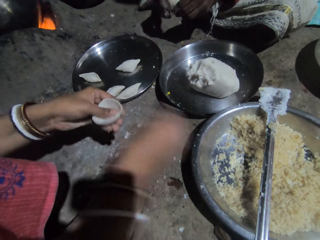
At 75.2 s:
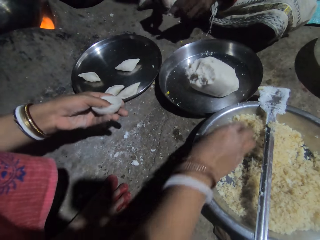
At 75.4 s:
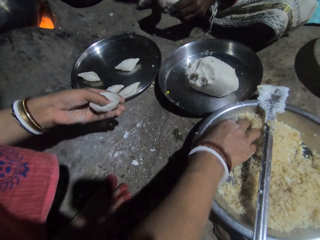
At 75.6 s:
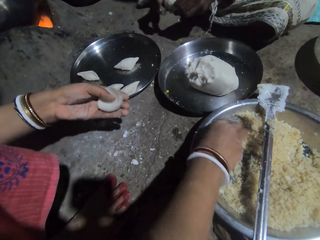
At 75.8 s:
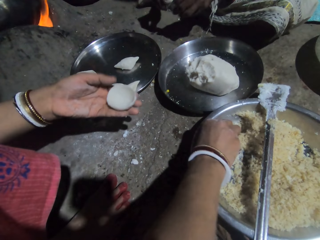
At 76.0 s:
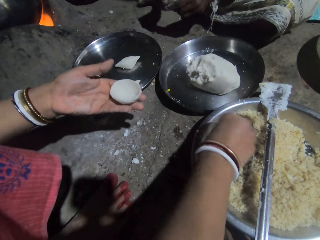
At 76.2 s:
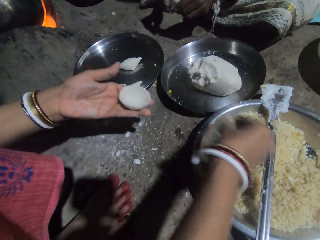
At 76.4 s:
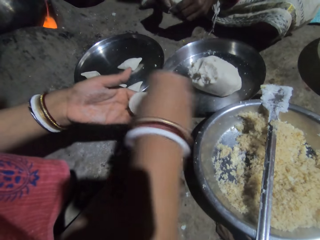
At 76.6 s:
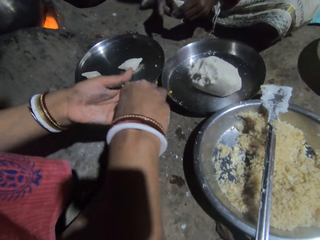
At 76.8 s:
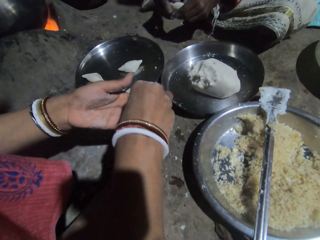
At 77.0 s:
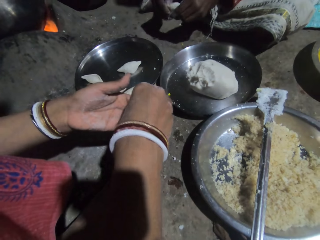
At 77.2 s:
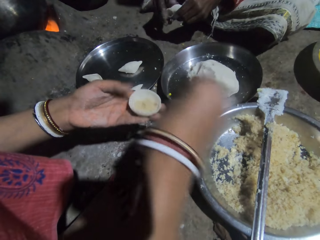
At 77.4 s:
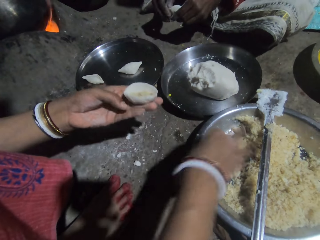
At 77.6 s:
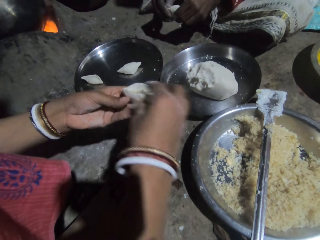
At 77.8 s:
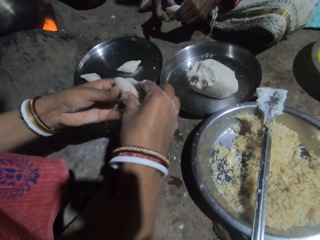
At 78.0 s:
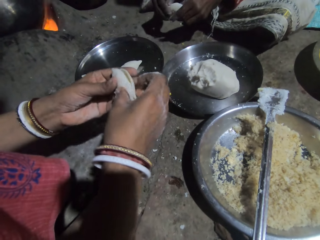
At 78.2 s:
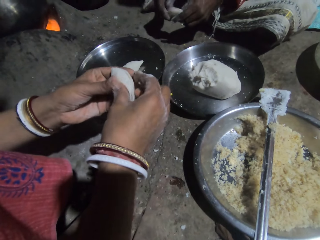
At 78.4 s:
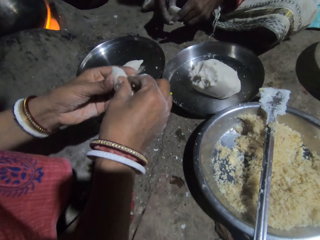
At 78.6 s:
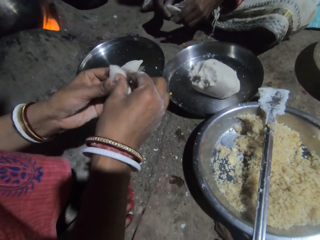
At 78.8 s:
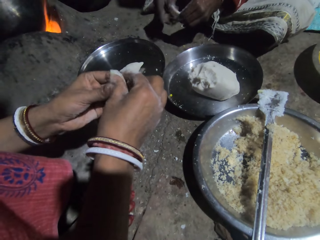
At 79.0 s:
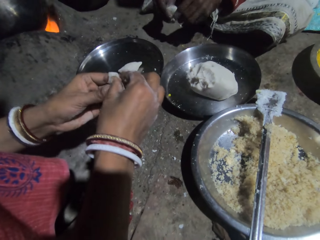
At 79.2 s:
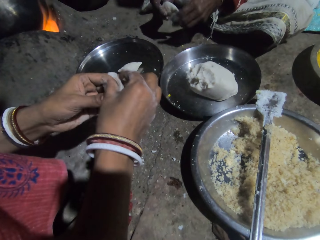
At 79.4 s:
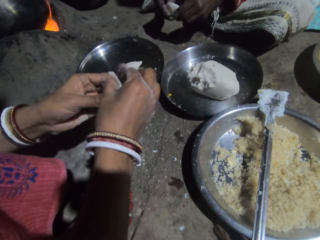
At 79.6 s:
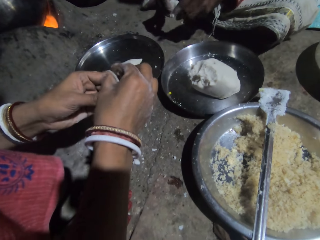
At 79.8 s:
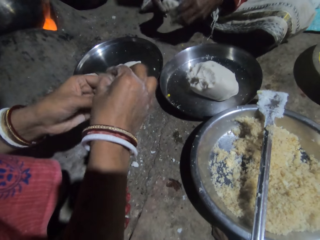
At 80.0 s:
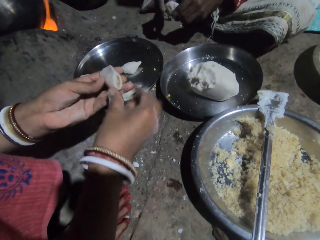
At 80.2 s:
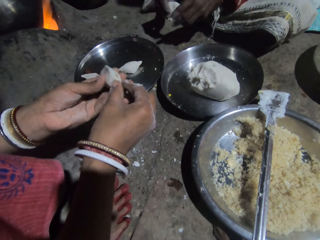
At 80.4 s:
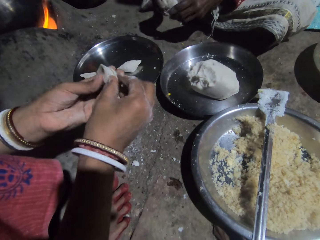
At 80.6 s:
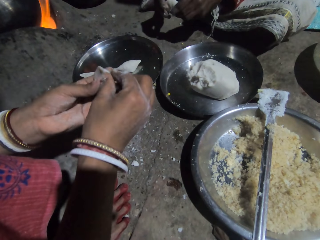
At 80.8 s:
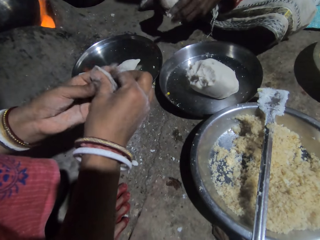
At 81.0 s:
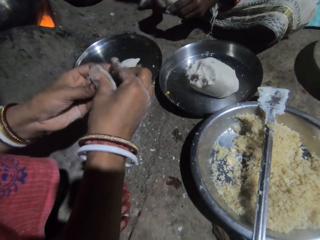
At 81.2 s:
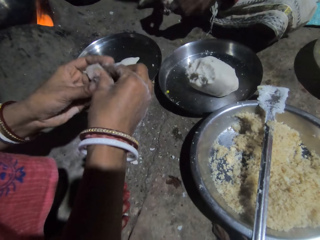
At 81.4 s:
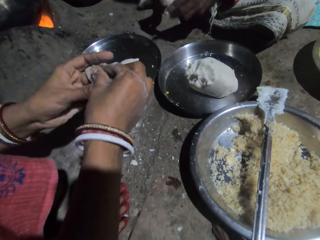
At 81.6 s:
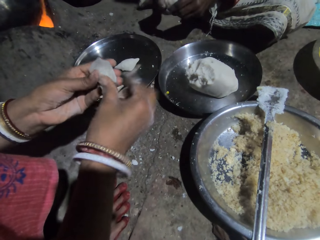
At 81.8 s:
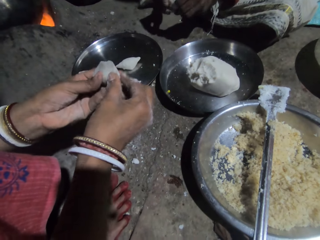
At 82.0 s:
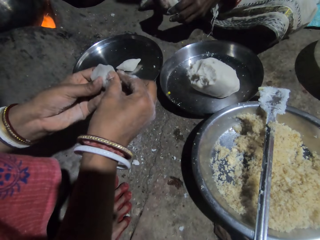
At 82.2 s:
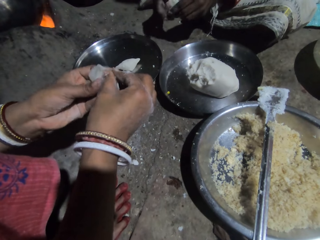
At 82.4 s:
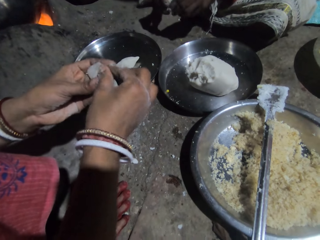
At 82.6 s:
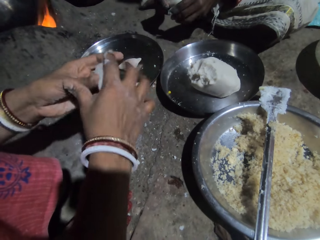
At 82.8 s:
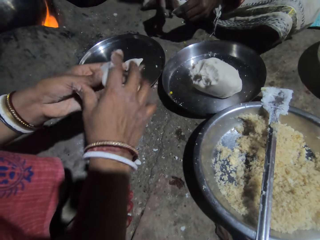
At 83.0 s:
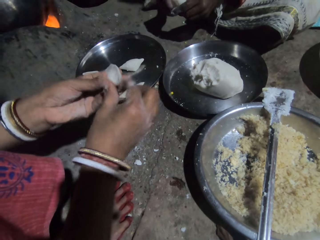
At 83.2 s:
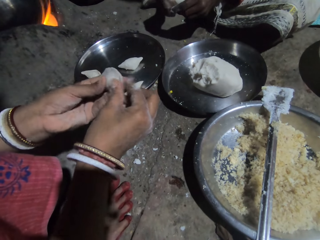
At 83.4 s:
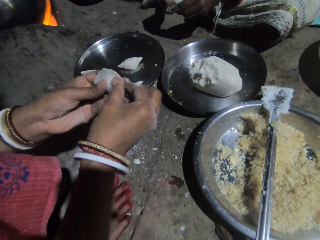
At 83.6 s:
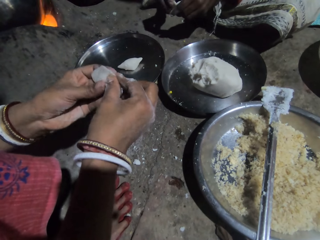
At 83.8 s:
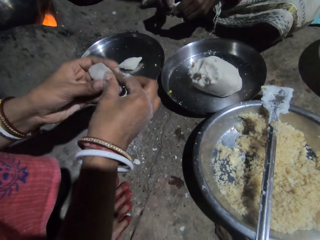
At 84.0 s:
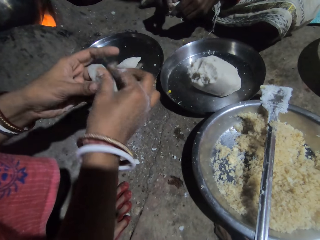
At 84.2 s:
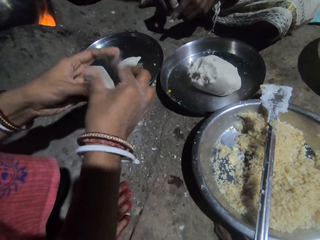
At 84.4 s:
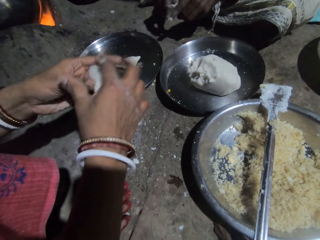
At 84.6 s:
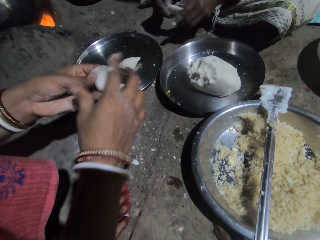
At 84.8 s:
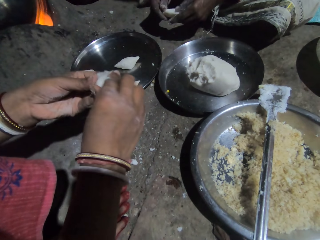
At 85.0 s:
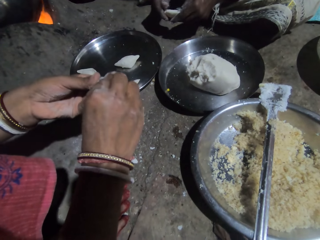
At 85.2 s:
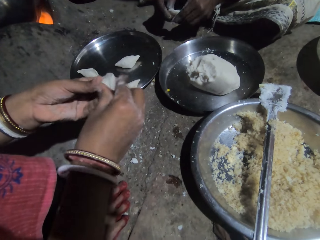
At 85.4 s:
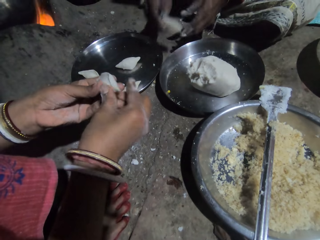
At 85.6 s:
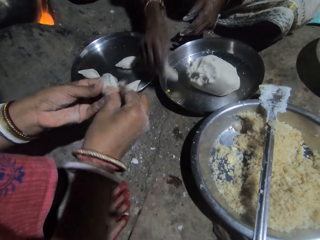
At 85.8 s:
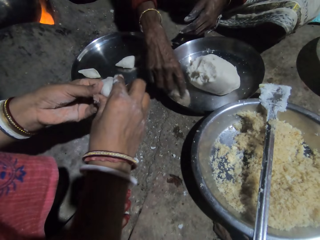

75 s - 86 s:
A person makes a dough. Another person makes a dough. The camera wearer takes rice from the tray. The first person picks a masala. The other person makes the dough. The camera wearer puts rice in the dough. The first person puts the masala in the dough. The other person makes the dough. The first person returns the masala in the tray. The camera wearer molds the dough. The other person makes the dough. The first person closes the dough. The other person makes the dough. The first person closes the dough. The other person makes the dough. The first person closes the dough. The other person makes the dough. The first person closes the dough. The other person makes the dough. The first person closes the dough. The other person makes the dough. The first person closes the dough. The other person makes the dough. The first person closes the dough. The other person makes the dough.

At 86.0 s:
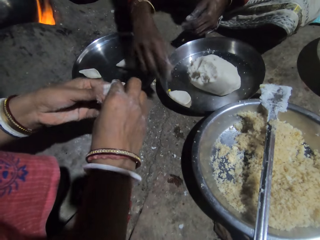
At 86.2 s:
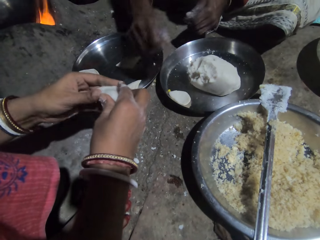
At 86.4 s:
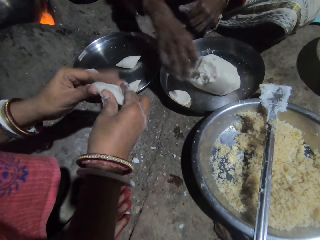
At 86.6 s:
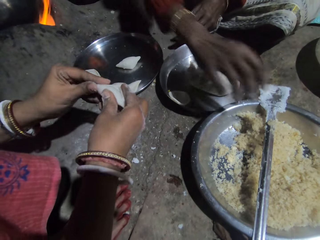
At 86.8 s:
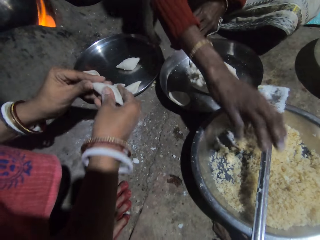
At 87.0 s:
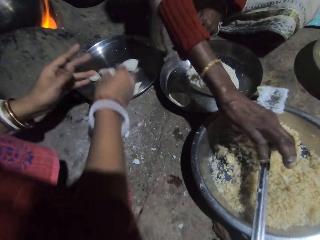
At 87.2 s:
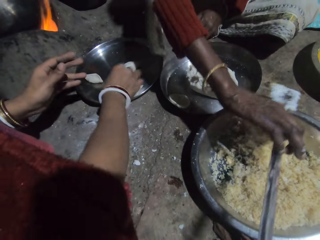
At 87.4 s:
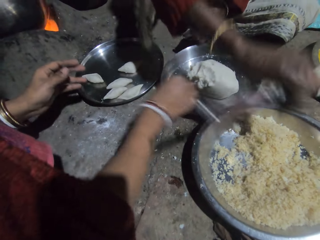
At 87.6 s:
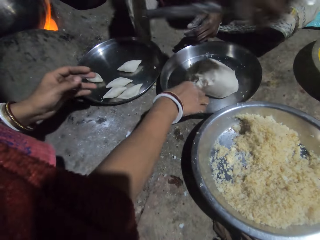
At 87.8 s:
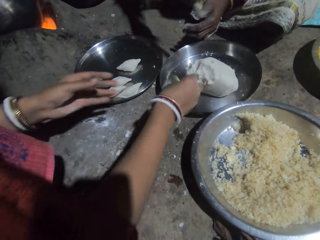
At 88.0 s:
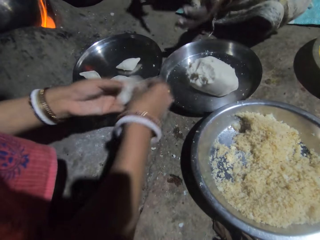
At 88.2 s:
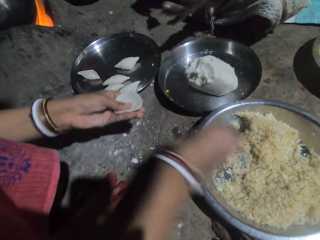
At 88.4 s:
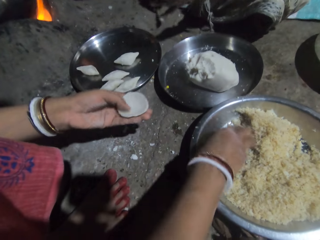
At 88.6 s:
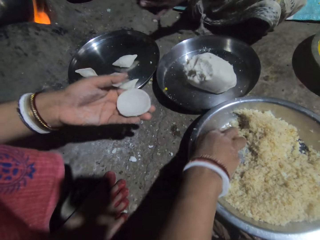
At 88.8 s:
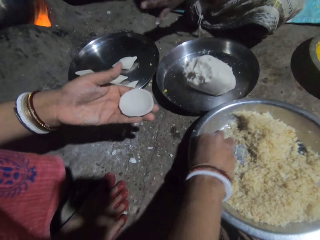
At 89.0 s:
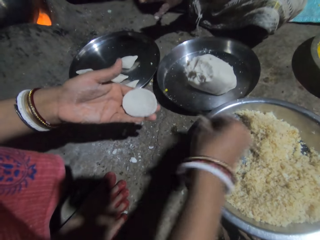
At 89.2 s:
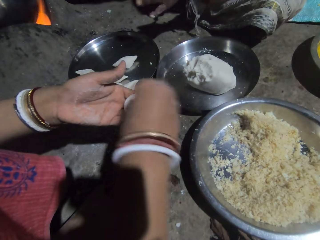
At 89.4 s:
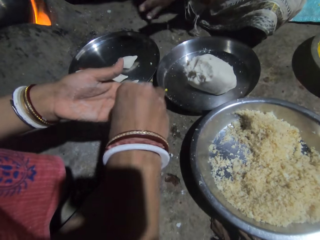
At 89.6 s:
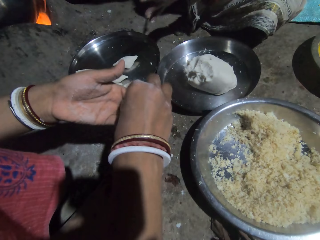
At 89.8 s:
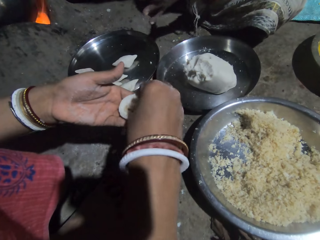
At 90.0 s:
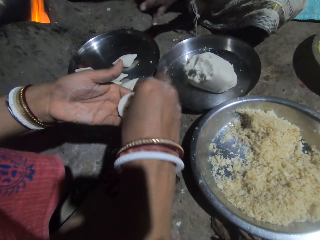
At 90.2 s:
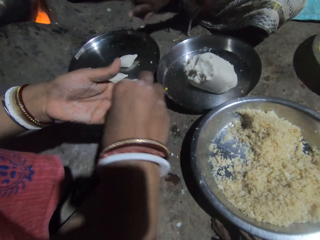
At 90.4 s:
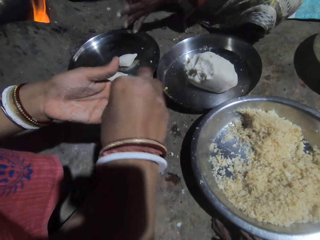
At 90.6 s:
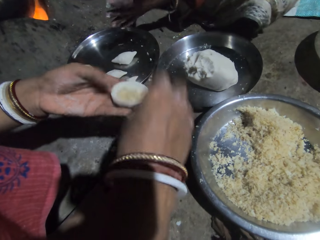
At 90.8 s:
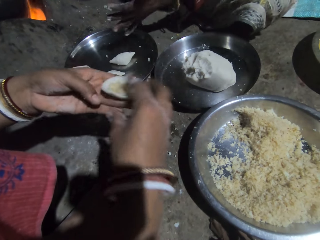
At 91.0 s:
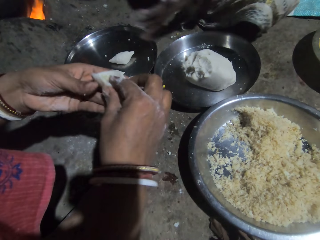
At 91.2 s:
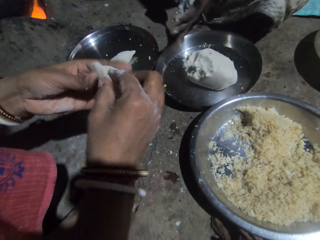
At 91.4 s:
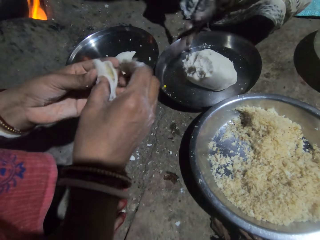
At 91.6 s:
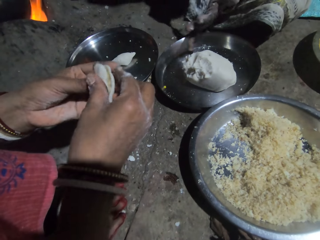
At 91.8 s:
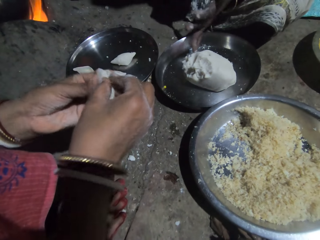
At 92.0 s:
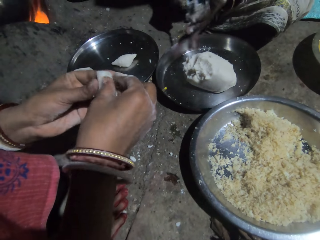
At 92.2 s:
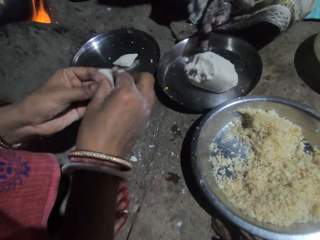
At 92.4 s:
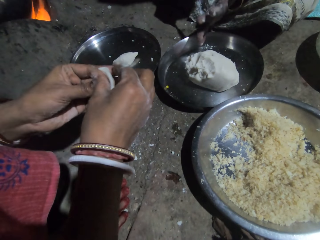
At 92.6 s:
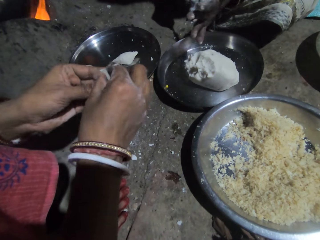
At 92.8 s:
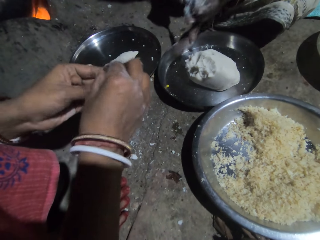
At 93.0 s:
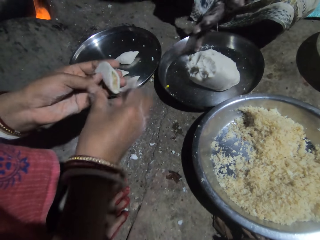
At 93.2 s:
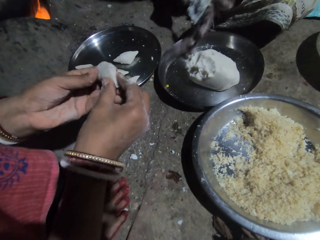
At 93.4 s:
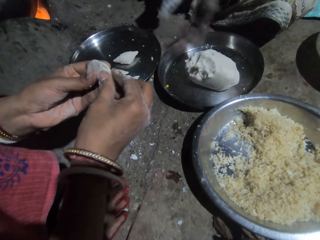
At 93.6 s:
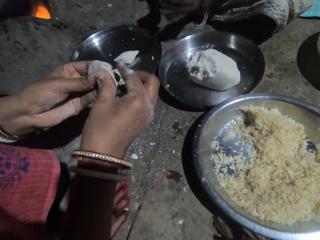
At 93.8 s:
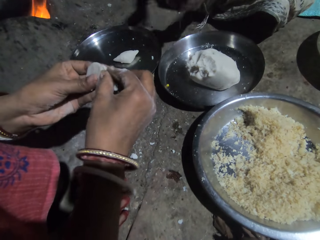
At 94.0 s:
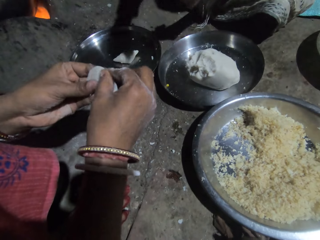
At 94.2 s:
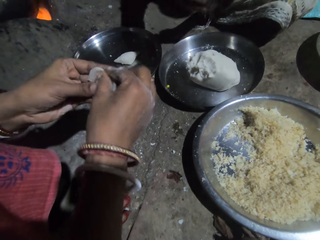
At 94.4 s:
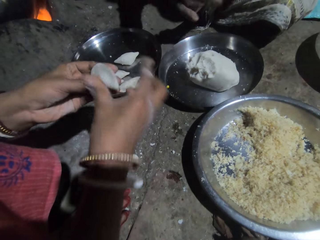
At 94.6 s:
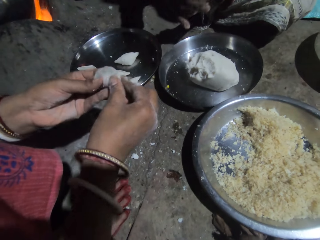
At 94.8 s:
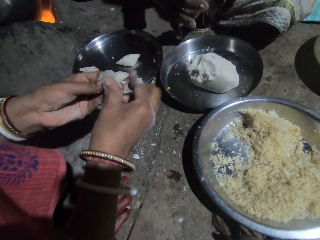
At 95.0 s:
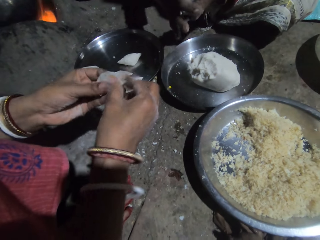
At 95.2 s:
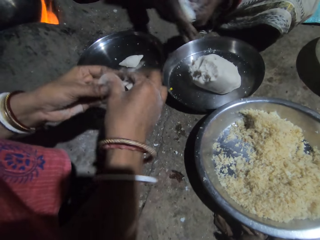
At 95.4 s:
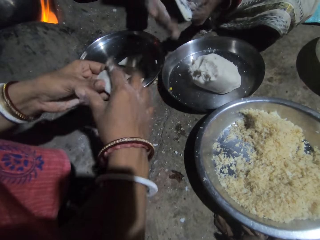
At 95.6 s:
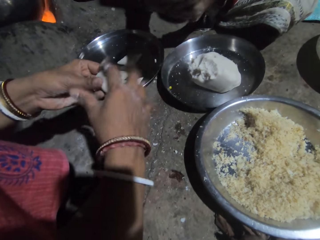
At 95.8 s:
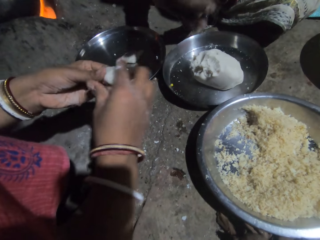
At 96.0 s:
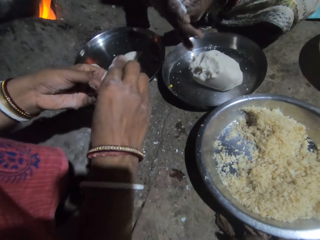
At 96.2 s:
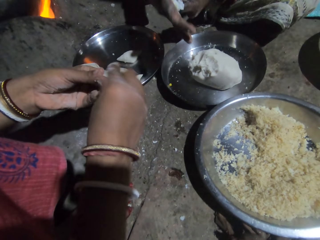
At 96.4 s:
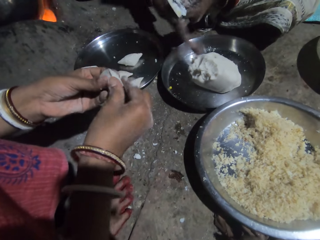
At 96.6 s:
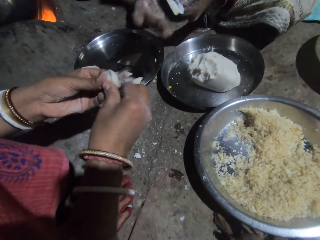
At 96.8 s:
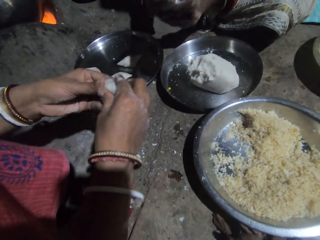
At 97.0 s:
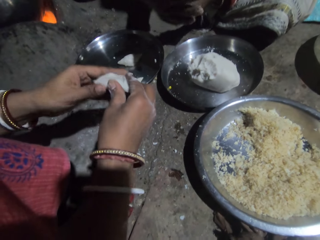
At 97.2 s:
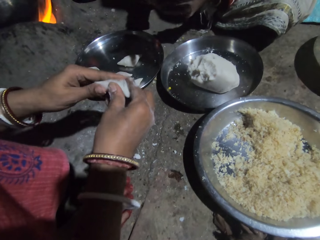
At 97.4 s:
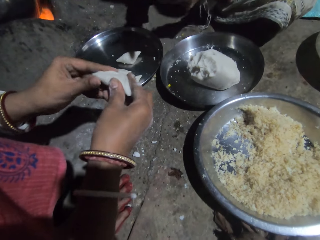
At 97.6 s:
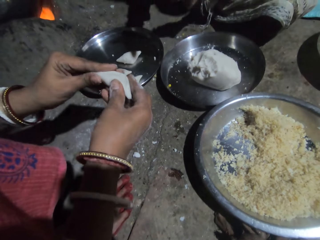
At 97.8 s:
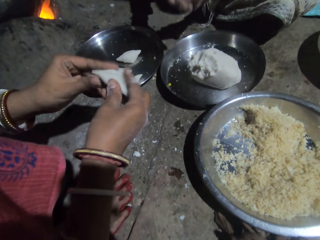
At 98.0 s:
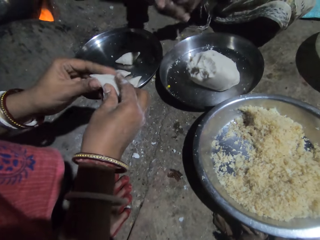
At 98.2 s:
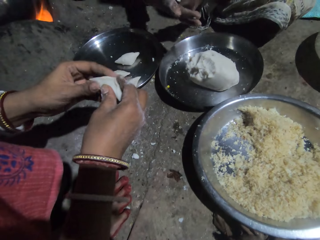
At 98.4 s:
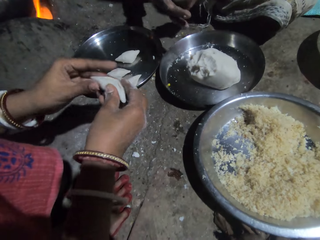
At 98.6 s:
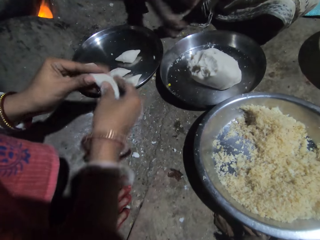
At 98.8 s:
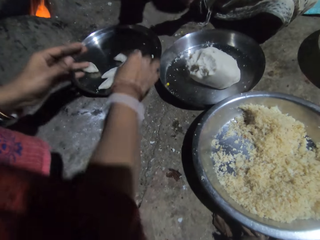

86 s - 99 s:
A person closes a dough. Another person puts a dough down. The first person closes the dough. The other person holds a spoon. The camera wearer puts the dough in the tray. The first person puts the dough in the tray. The other person picks the spoon. The camera wearer picks a dough from the tray. The first person picks the dough. The camera wearer takes rice from the tray. The first person picks a masala. The camera wearer puts rice in the dough. The first person puts the masala in the dough. The other person moves a hand. The first person puts the masala in the dough. The camera wearer molds the dough. The other person moves a hand. The first person closes the dough. The other person moves a hand. The first person closes the dough. The other person moves a hand. The first person closes the dough. The other person moves a hand. The first person closes the dough. The other person moves a hand. The first person closes the dough. The other person moves a hand. The first person closes the dough. The other person moves a hand. The first person closes the dough. The other person moves a hand. The first person closes the dough. The other person moves a hand. The first person closes the dough. The other person moves a hand. The first person closes the dough. The other person moves a hand.
